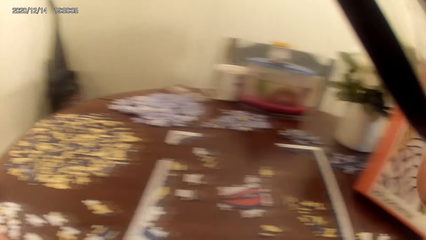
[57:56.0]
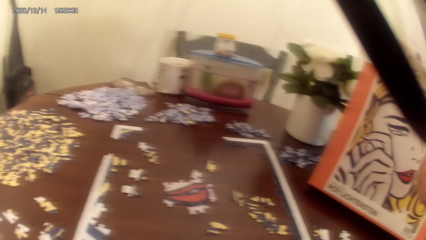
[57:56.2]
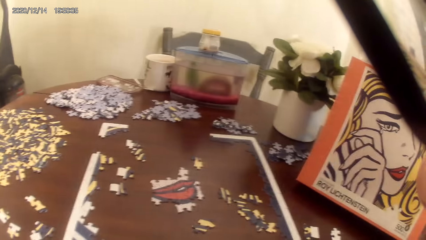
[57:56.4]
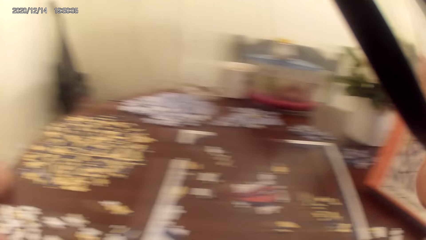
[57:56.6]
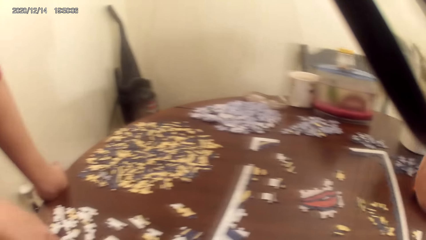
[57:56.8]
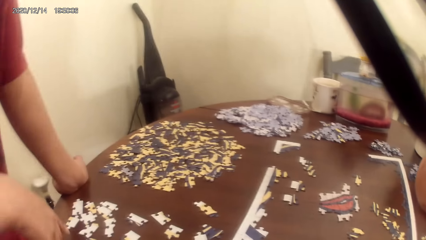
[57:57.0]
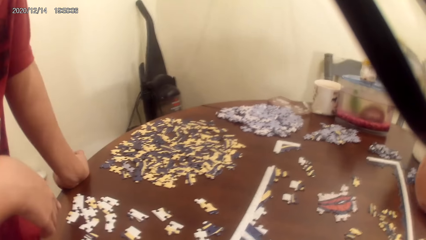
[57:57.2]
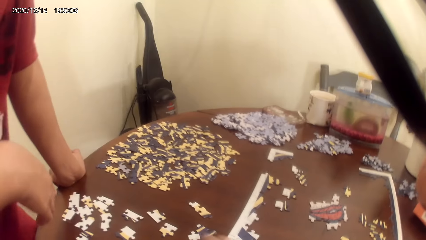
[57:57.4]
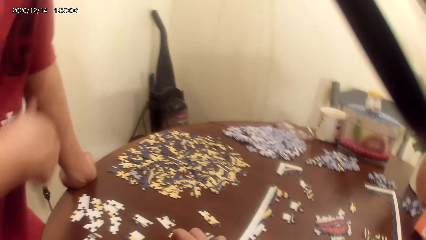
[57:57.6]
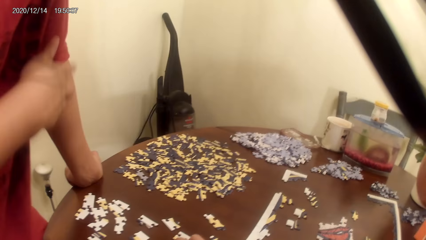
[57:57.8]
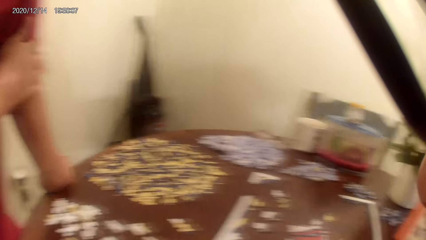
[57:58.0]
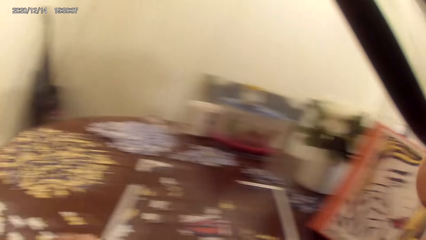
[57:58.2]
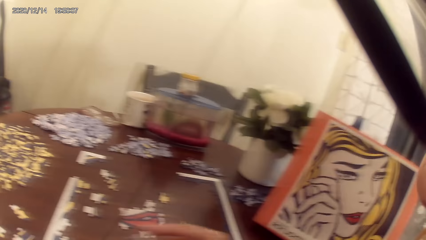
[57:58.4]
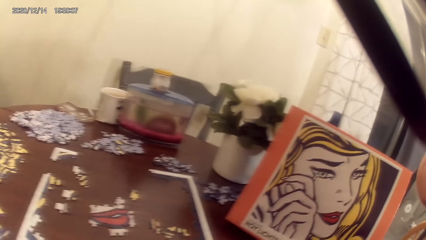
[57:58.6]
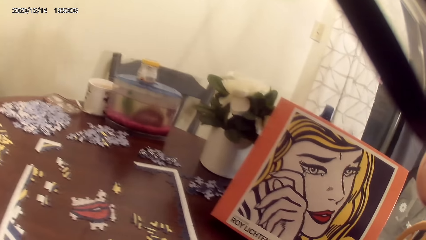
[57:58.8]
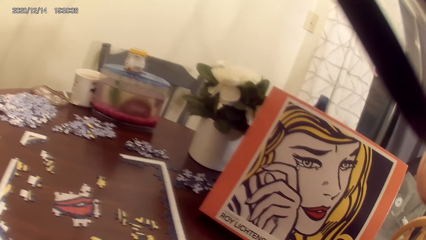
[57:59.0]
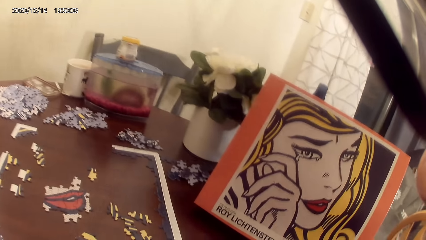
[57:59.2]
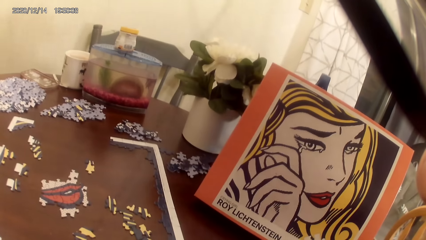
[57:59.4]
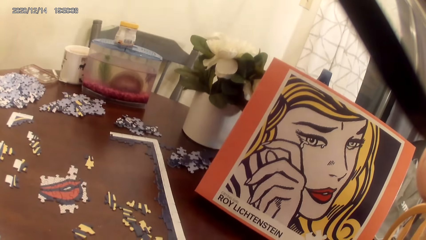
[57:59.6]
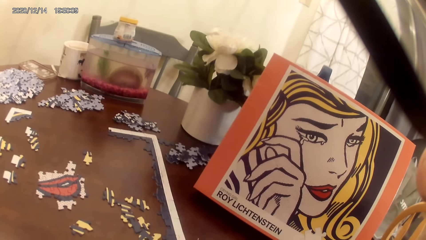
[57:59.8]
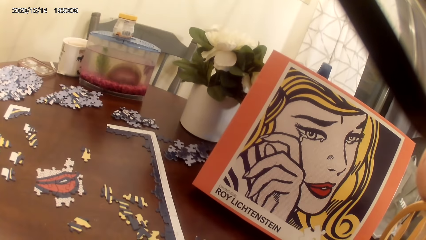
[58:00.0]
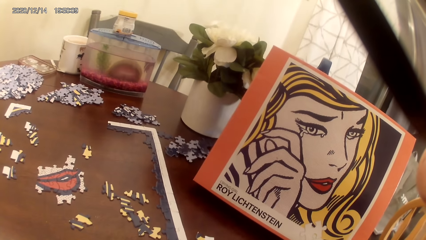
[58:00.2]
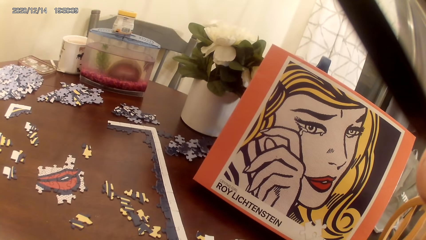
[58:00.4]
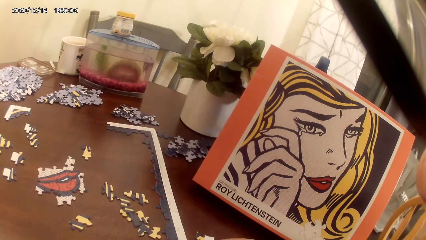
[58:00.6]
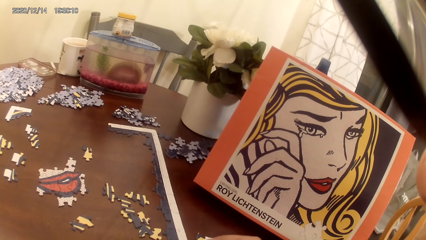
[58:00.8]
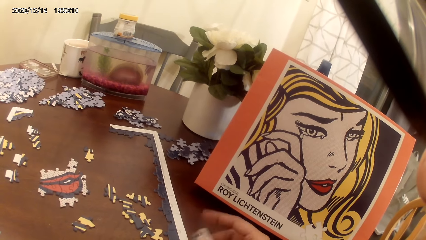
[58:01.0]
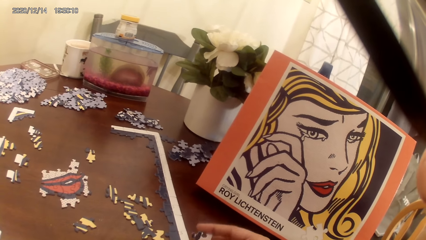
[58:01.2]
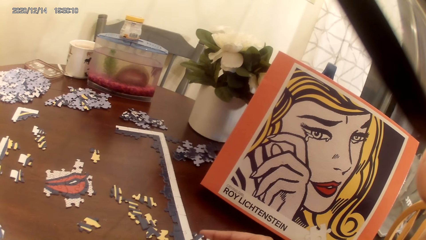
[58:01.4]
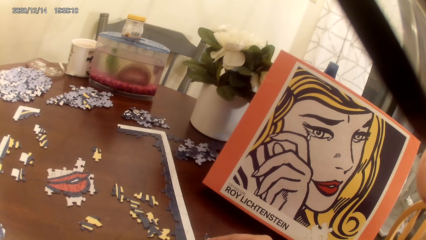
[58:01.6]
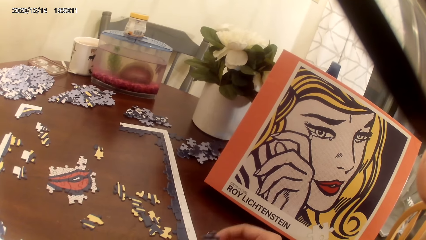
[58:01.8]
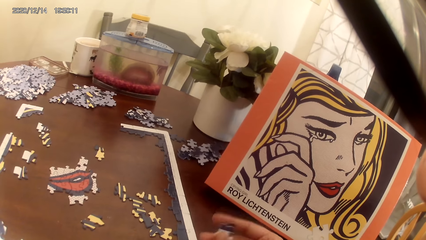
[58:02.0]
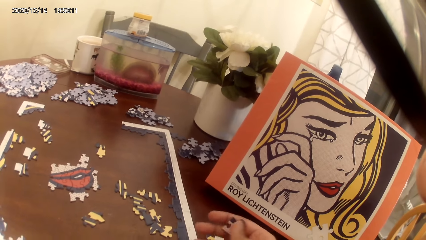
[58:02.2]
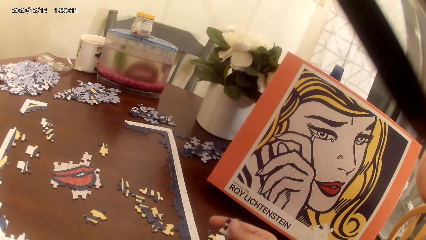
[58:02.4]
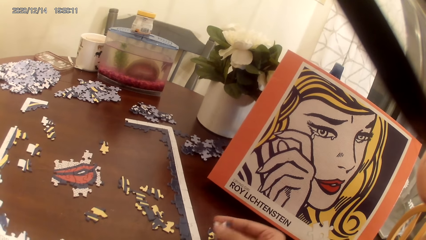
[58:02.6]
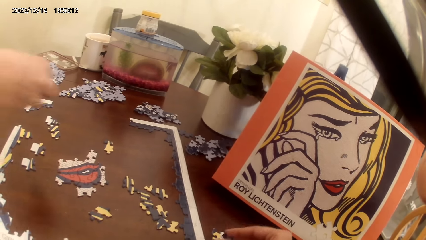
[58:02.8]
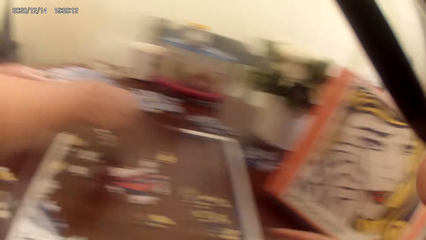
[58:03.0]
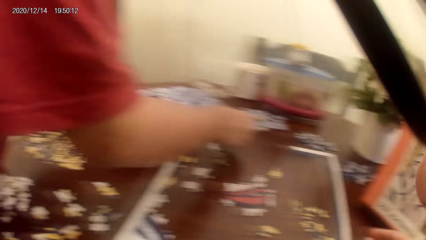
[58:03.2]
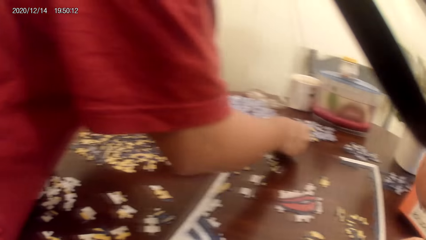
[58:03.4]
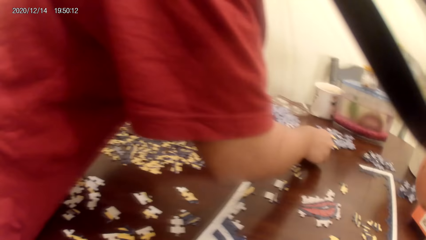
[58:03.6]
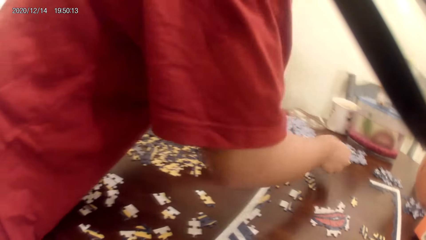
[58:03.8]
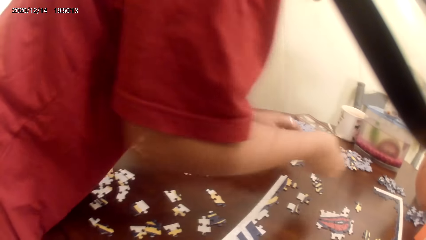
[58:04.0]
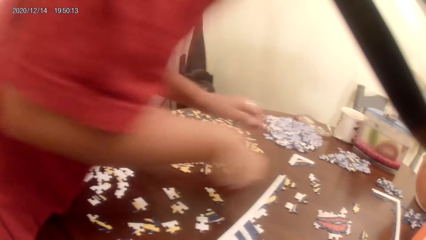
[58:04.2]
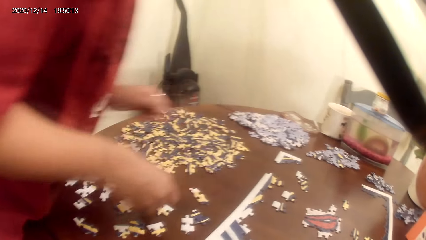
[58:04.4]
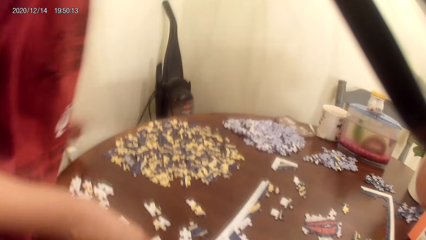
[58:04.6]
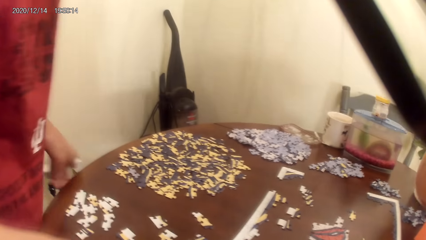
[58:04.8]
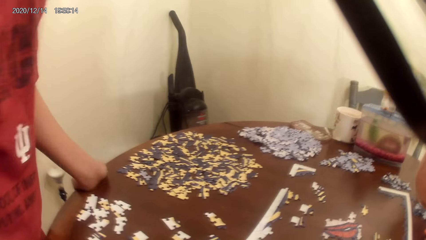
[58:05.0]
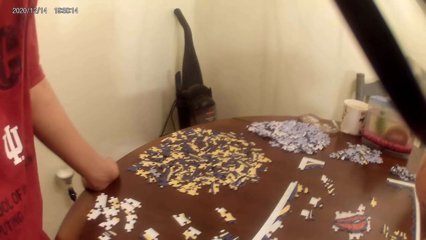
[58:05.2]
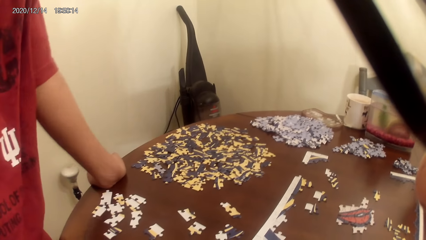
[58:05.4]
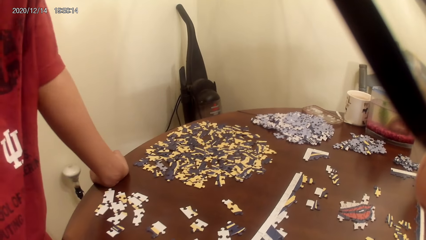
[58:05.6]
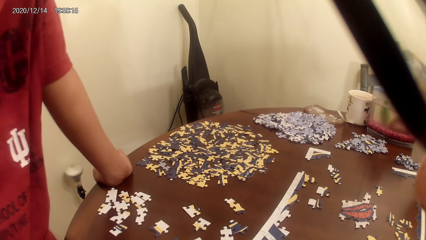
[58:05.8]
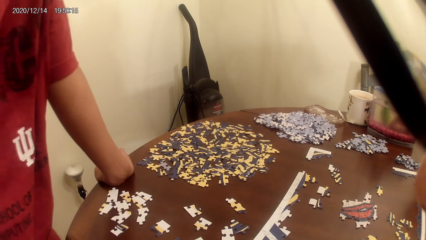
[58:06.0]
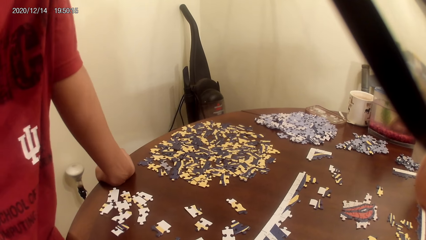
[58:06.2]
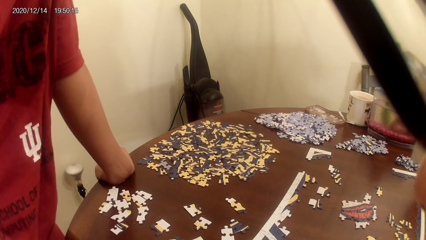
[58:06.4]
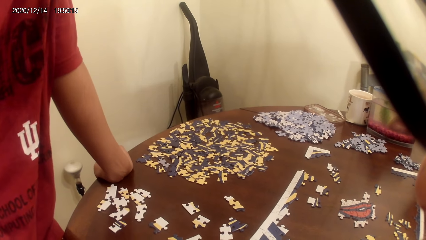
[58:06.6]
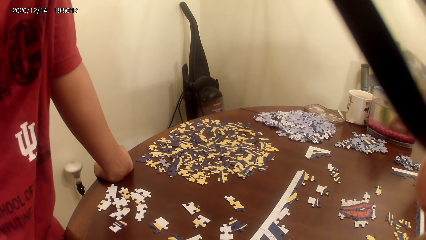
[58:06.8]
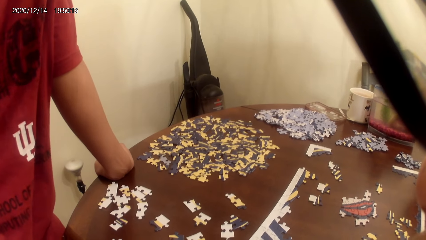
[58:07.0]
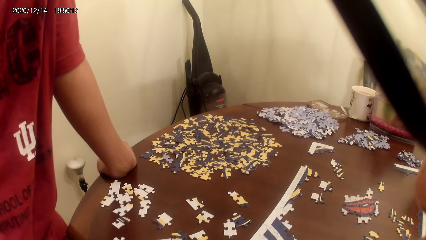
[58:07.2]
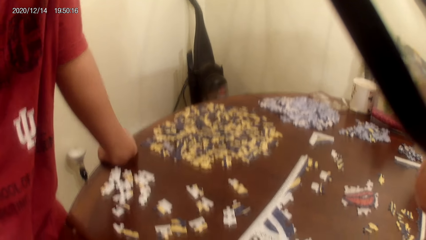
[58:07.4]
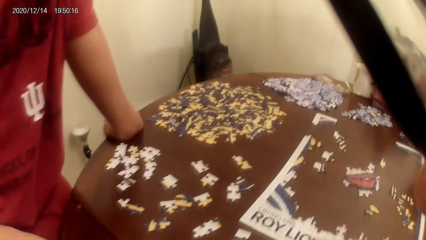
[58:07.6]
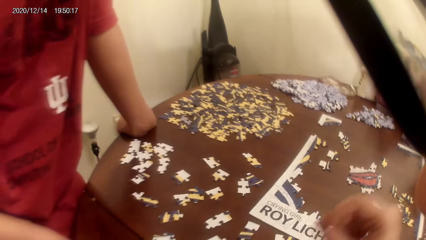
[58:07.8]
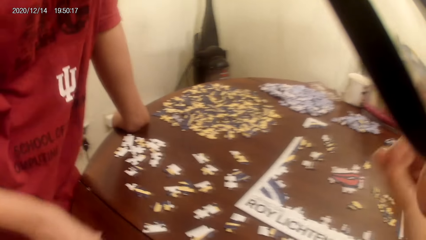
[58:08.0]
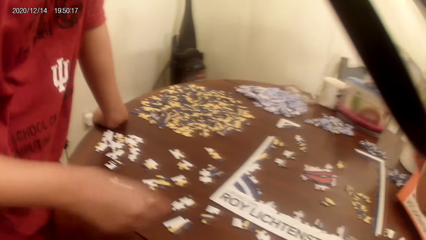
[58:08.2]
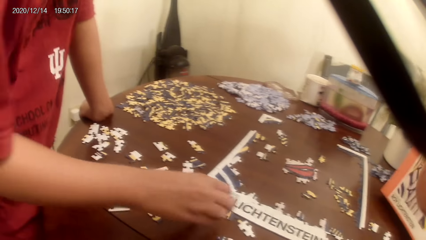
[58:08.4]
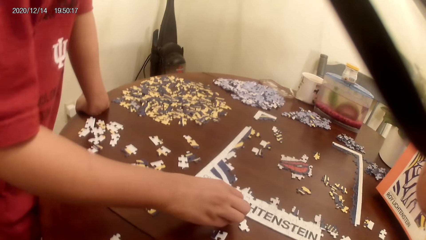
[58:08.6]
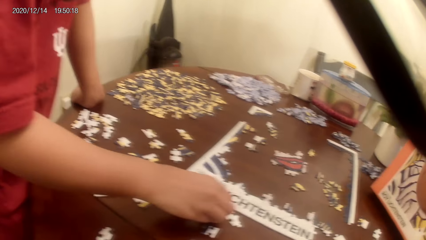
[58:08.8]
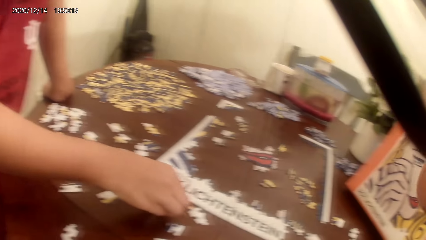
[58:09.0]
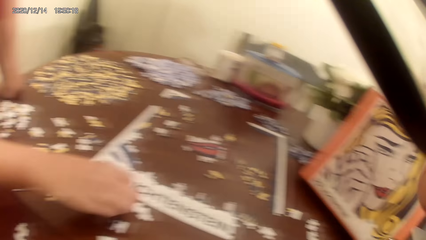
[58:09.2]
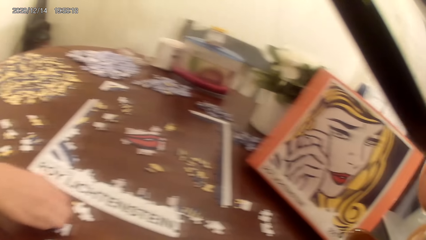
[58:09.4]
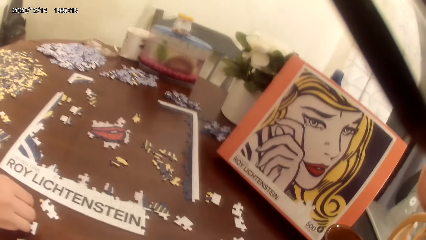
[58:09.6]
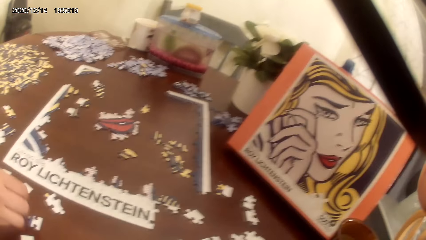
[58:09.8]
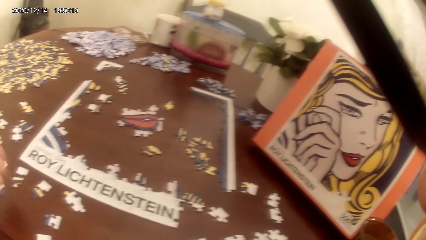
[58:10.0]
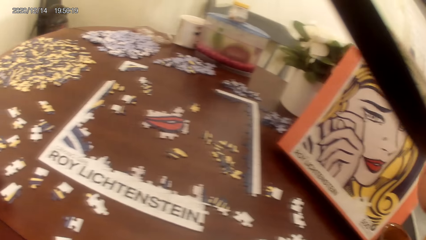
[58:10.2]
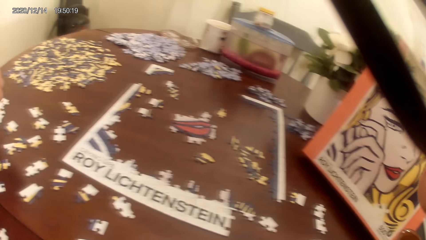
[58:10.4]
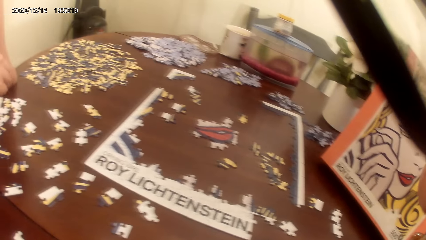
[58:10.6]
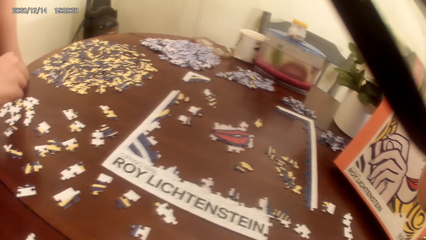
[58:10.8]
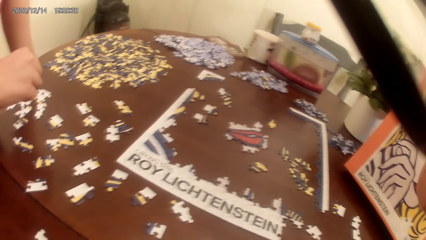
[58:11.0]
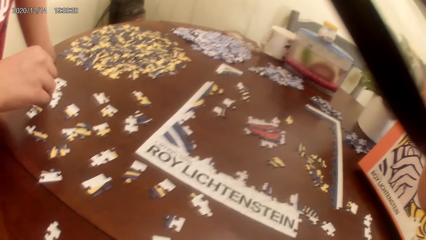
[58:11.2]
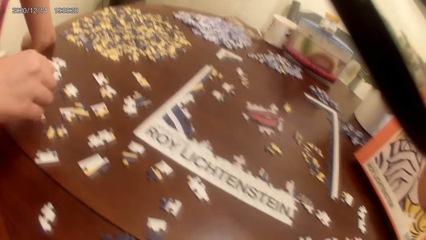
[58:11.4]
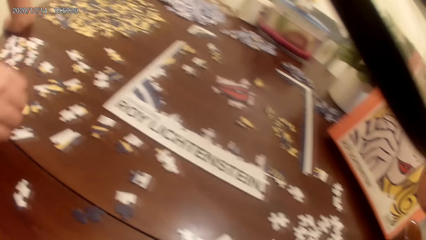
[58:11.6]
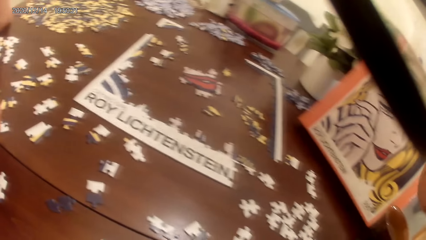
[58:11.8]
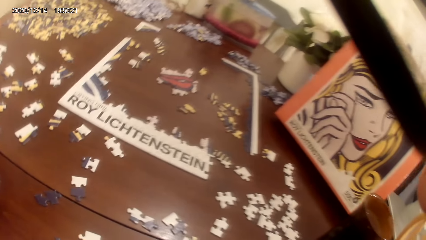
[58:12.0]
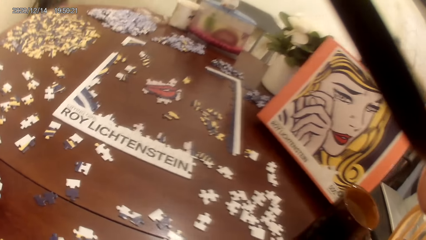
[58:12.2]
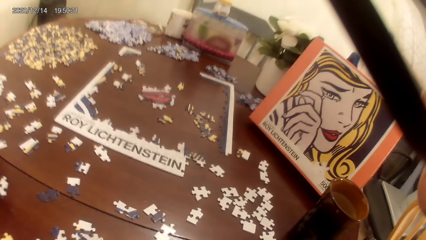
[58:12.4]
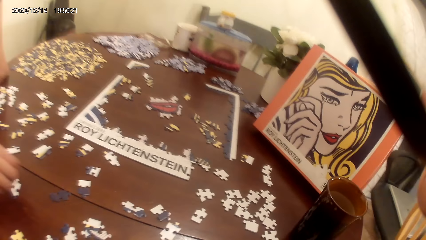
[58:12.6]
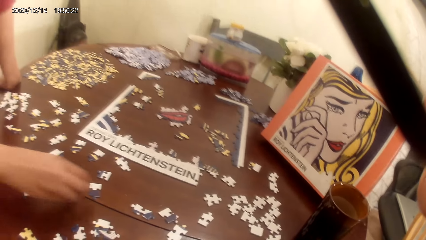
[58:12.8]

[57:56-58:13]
The camera wearer sings. They look around. The person moves the cards on the cardboard. The camera wearer acts on music from a radio. The person plays the dominoes game.
